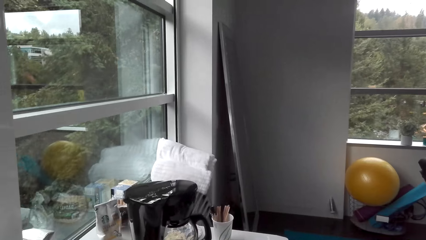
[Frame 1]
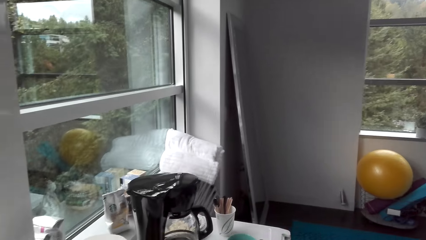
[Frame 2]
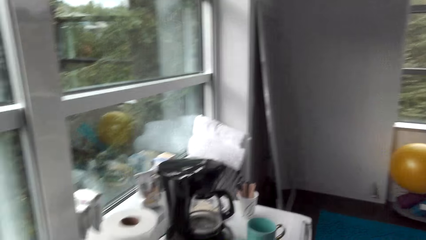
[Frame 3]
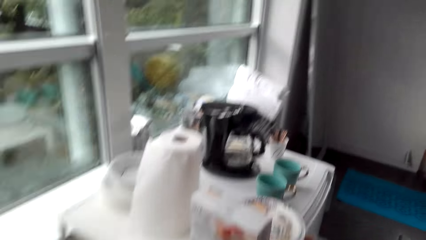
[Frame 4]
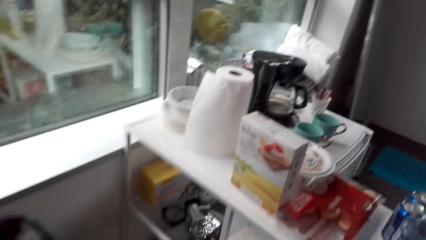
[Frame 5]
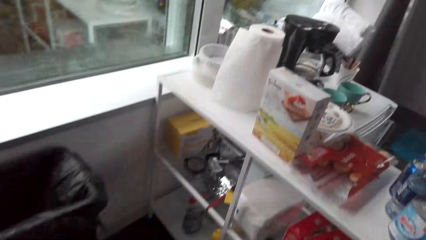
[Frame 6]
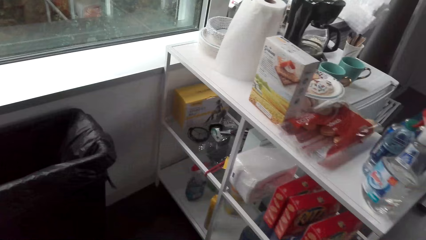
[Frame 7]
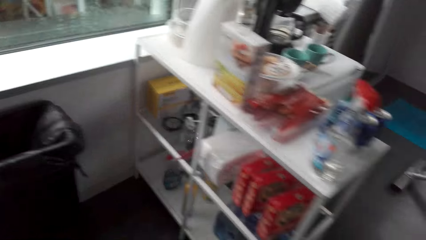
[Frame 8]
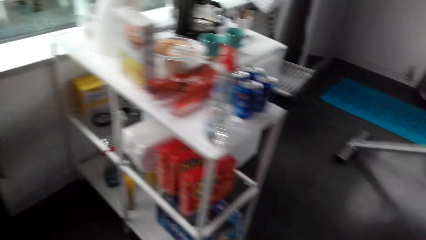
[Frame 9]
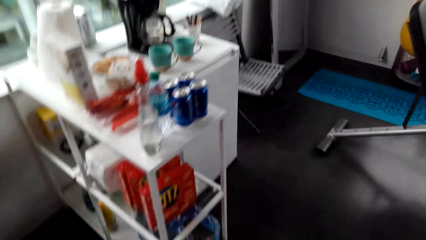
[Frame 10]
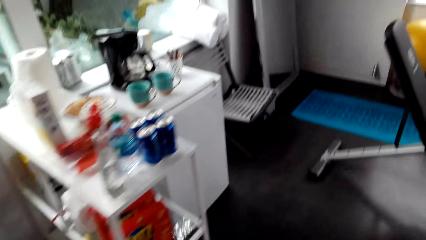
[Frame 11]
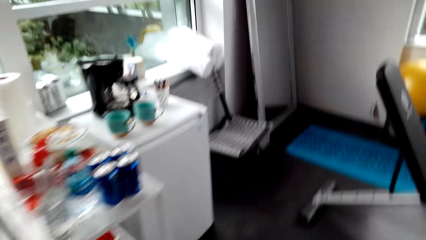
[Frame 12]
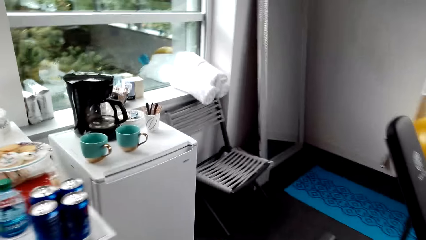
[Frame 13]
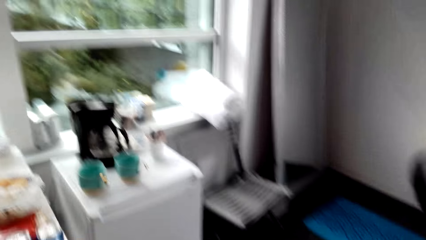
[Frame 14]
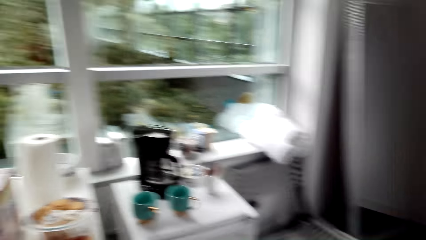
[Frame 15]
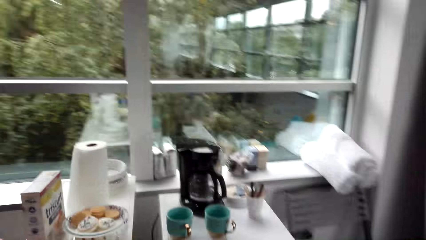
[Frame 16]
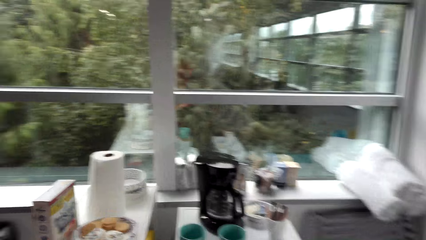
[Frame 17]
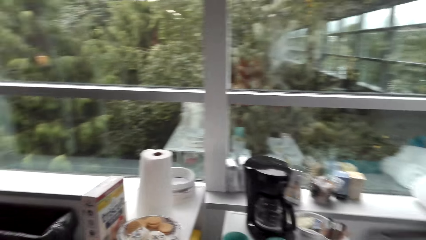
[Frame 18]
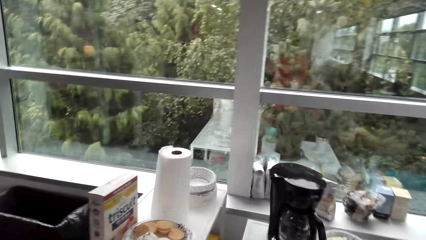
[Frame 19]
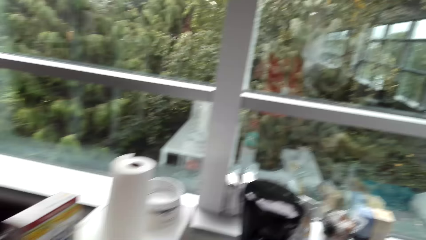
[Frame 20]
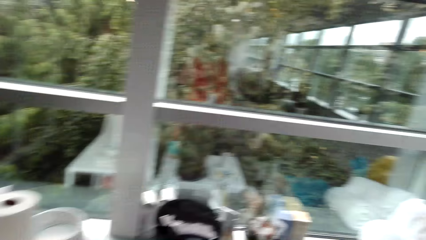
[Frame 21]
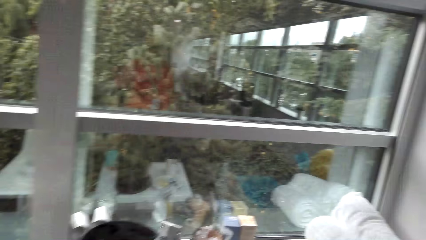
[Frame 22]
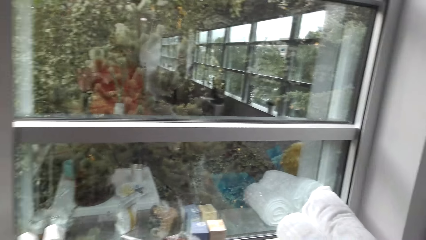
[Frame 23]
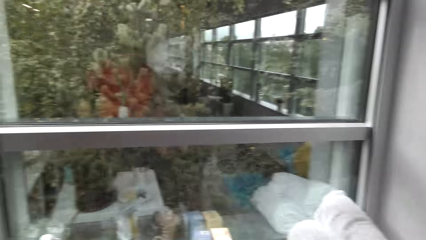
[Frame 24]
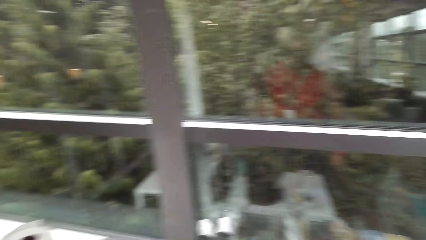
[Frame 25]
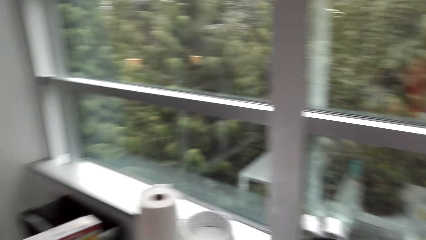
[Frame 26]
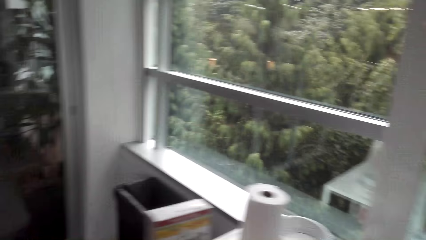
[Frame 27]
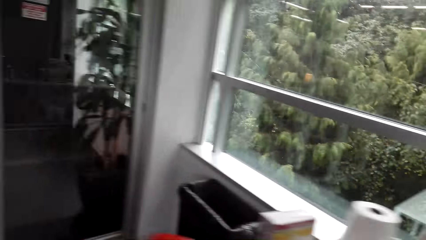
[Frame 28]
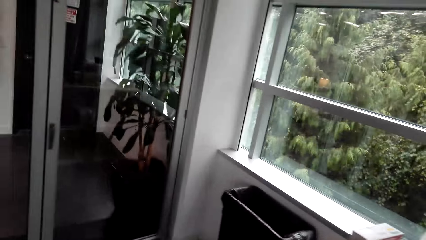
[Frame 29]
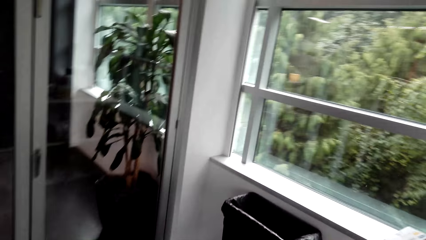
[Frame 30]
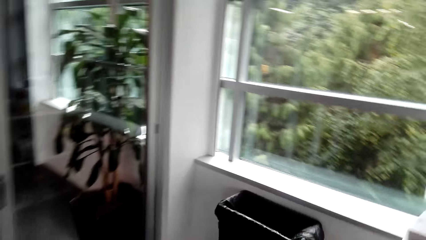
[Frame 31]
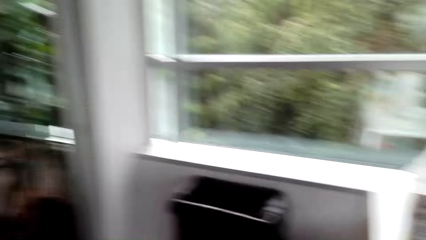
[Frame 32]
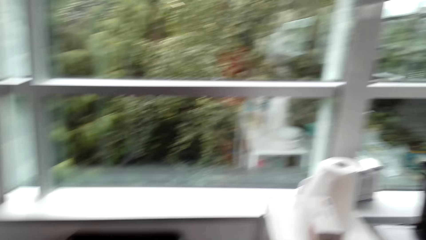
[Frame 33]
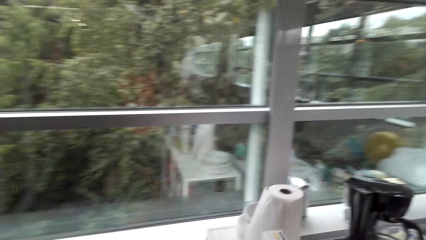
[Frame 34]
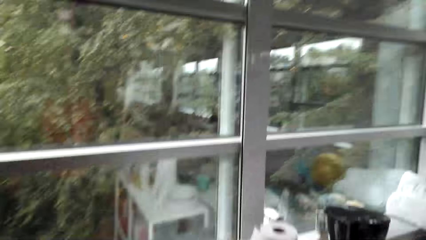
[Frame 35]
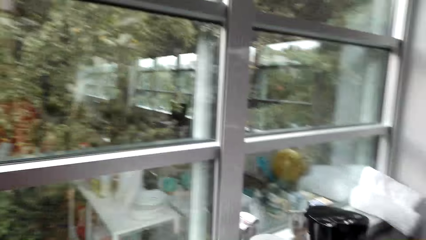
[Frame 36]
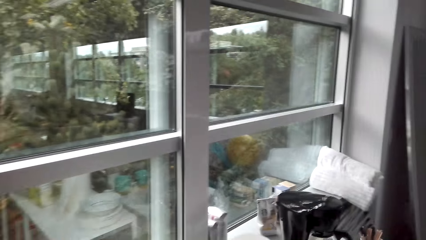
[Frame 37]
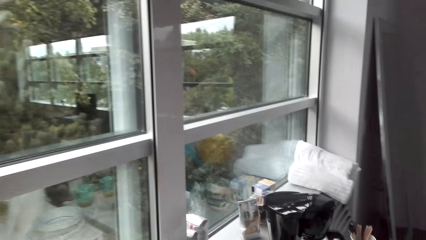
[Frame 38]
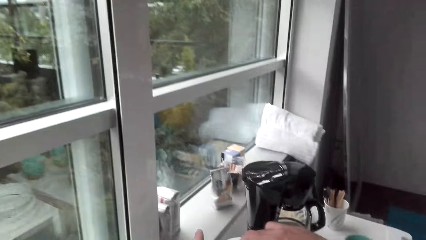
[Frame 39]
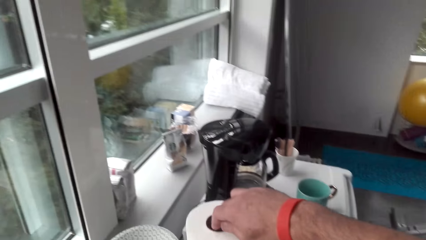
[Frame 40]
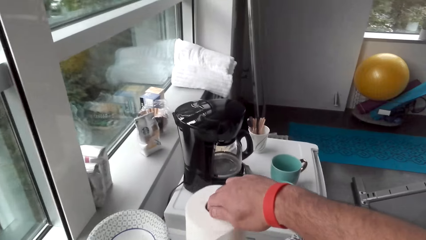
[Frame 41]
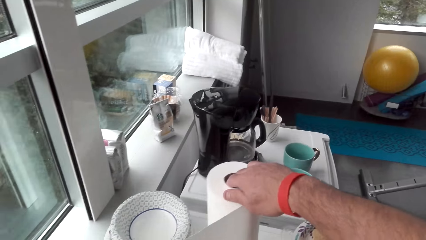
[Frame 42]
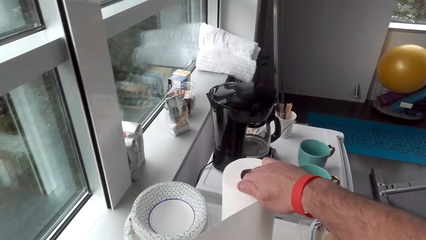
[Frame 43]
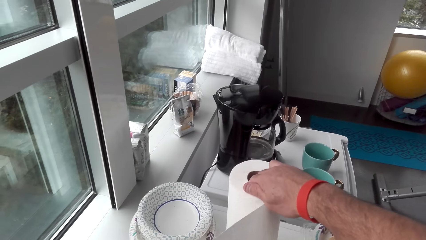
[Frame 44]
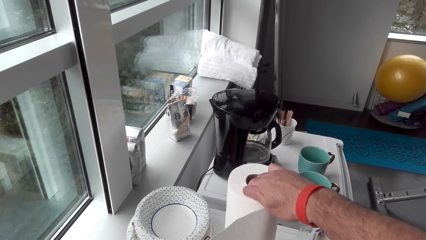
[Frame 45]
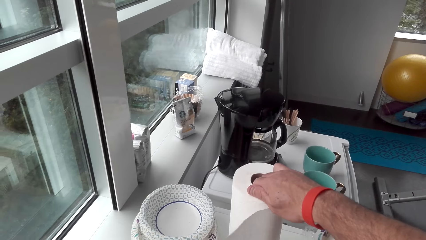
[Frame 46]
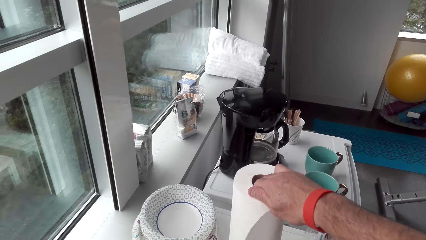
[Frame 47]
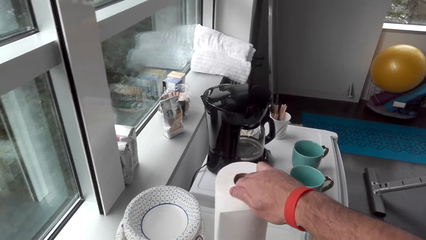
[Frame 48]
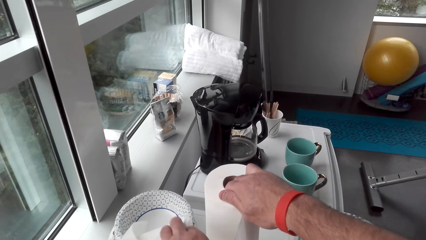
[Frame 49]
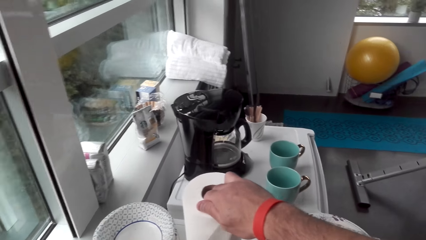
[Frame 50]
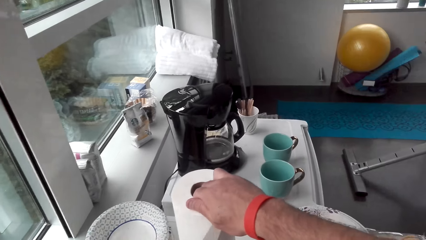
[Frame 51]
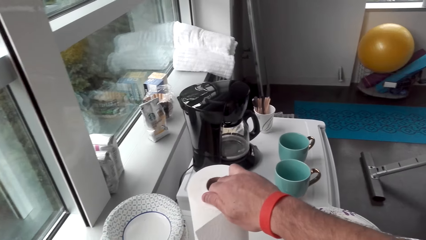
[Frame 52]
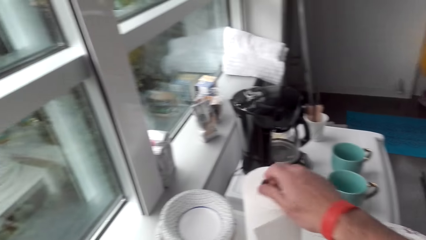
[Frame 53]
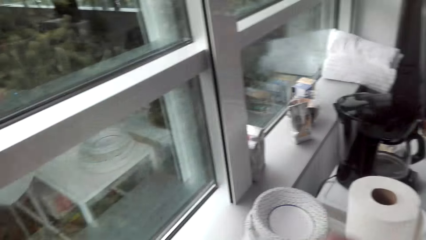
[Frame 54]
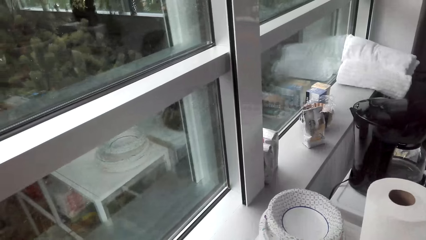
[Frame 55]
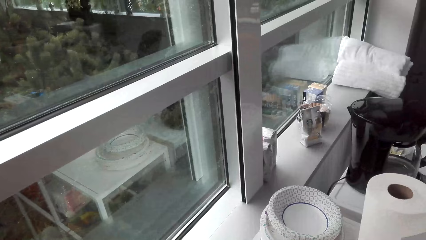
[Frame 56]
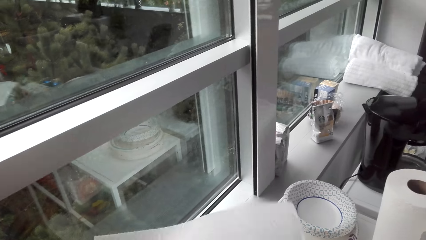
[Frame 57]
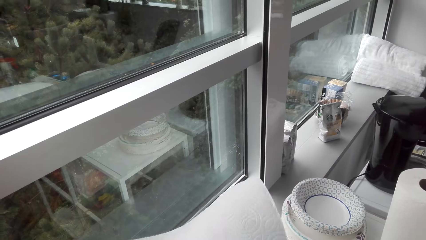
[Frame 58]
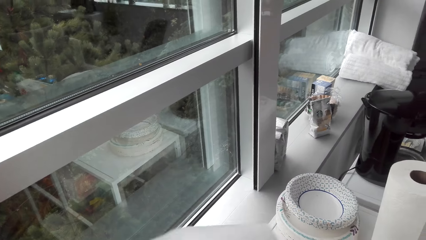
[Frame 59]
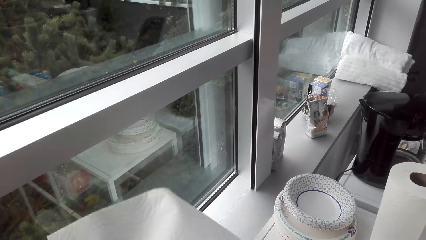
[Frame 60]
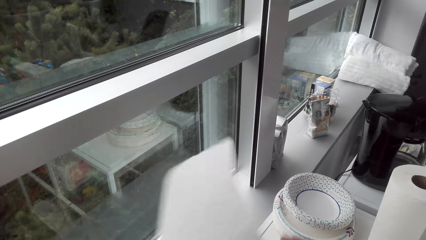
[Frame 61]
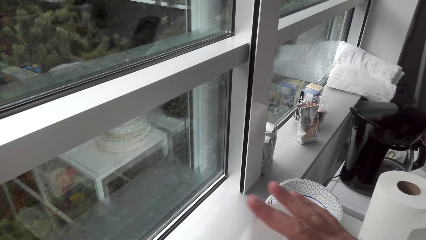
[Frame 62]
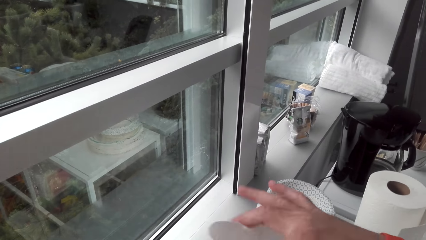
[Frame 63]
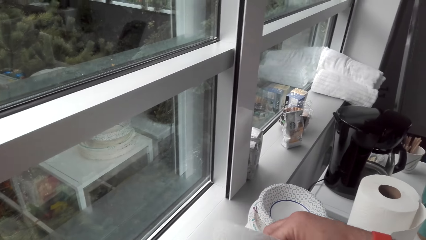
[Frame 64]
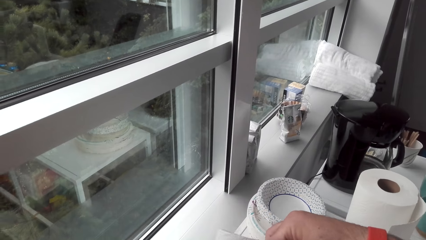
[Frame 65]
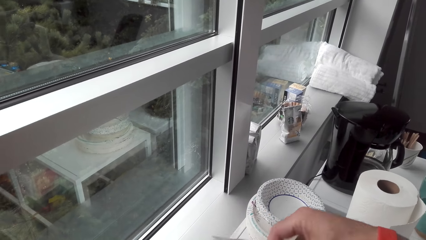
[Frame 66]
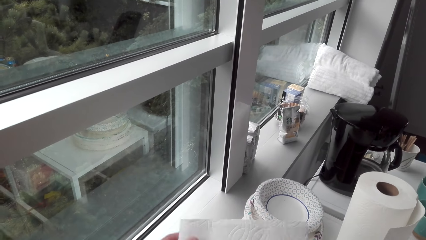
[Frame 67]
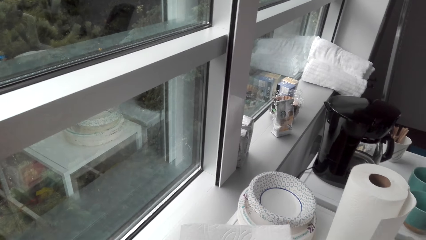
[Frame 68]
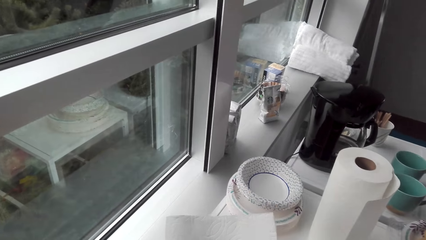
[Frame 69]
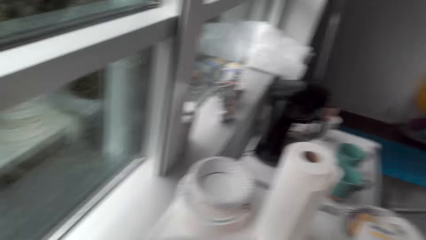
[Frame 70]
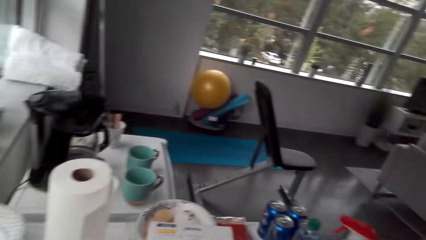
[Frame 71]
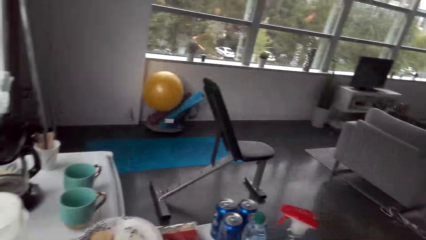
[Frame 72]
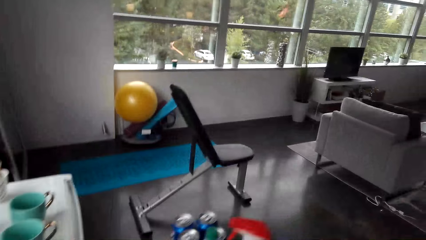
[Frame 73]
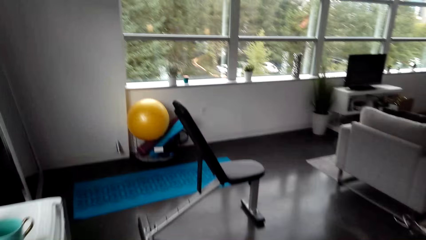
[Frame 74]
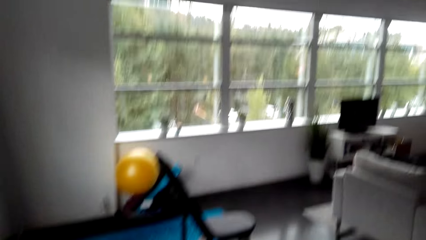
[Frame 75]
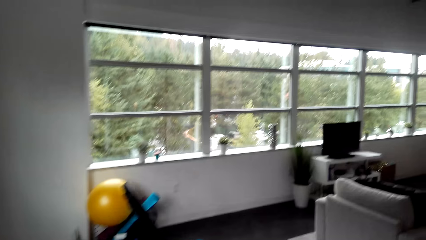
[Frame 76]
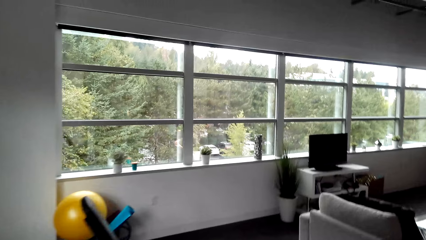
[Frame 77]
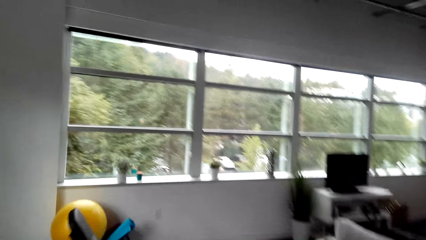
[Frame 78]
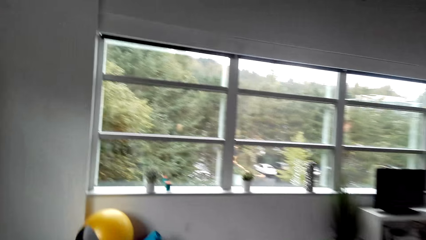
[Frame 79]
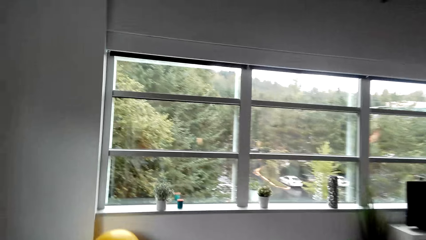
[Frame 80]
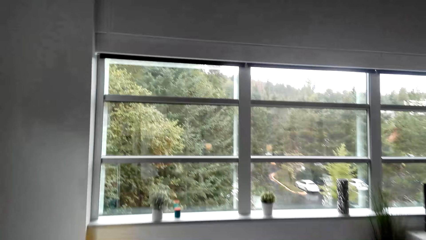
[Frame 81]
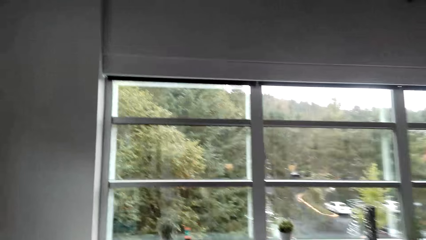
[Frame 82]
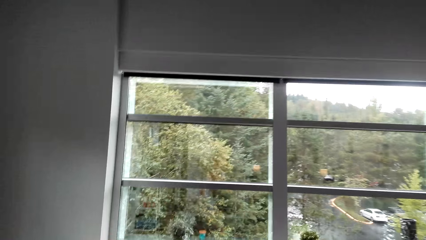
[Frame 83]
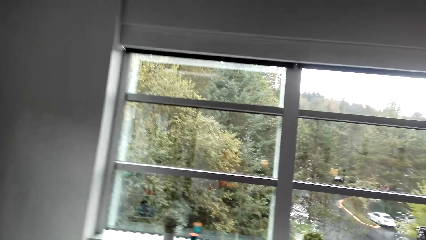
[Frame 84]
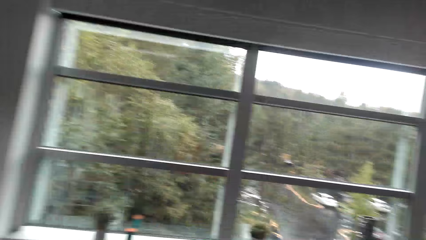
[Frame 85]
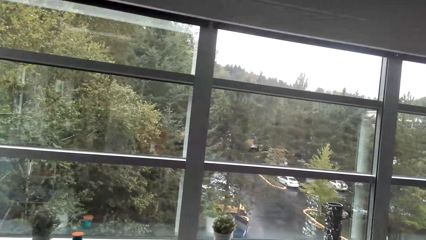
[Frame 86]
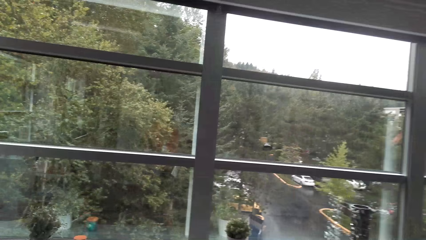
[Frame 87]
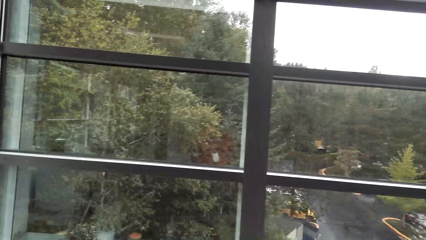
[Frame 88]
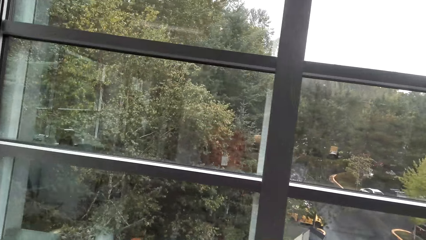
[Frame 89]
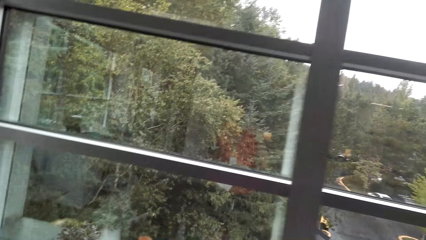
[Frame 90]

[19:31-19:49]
The camera wearer walks. They take a tissue. They hold a tissue roll. They pluck a piece of tissue. They fold the tissue. They walk to the window.
